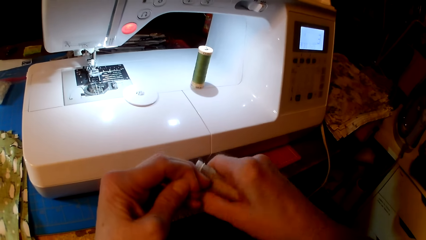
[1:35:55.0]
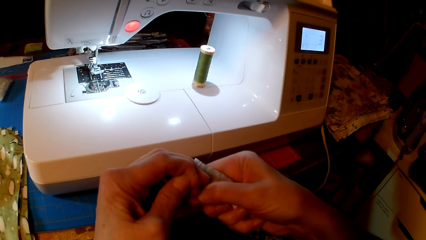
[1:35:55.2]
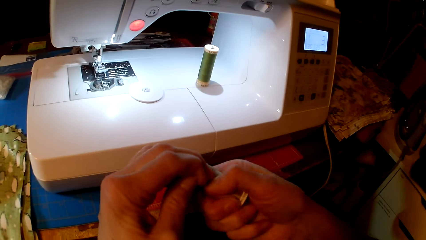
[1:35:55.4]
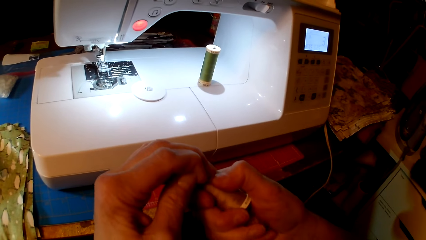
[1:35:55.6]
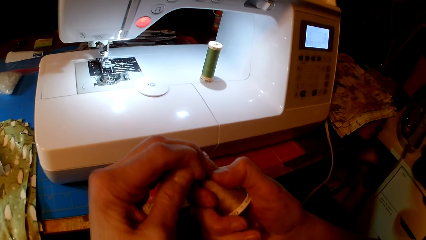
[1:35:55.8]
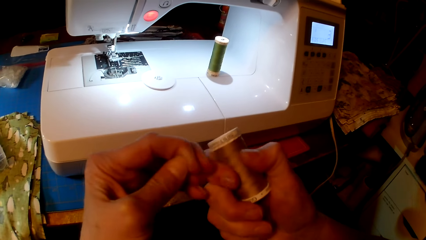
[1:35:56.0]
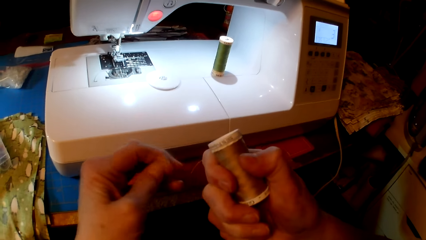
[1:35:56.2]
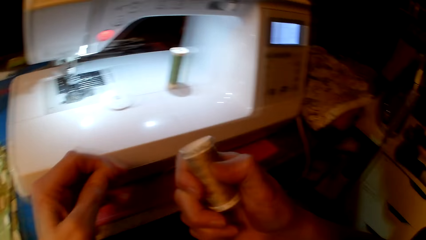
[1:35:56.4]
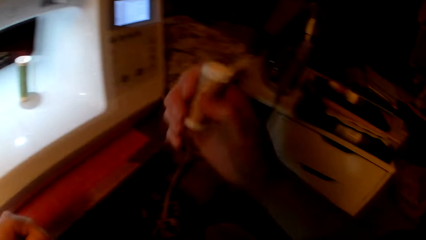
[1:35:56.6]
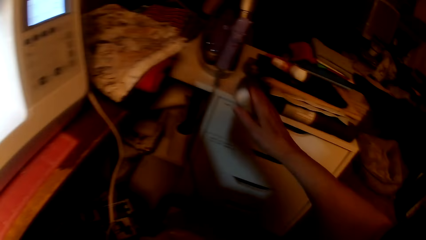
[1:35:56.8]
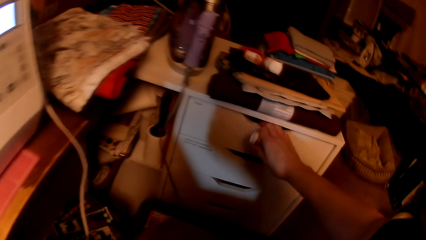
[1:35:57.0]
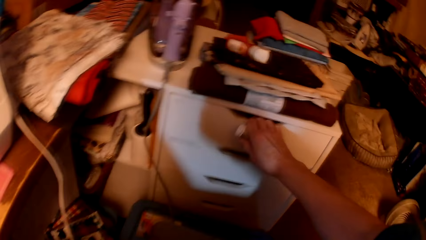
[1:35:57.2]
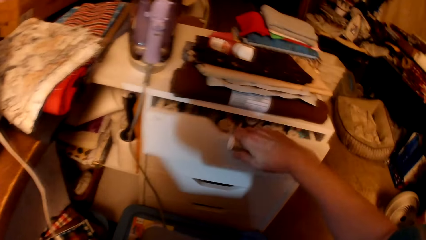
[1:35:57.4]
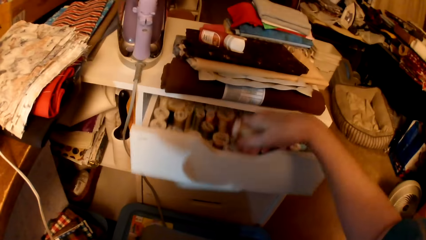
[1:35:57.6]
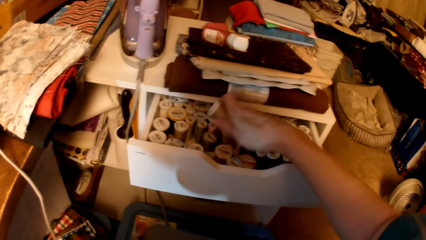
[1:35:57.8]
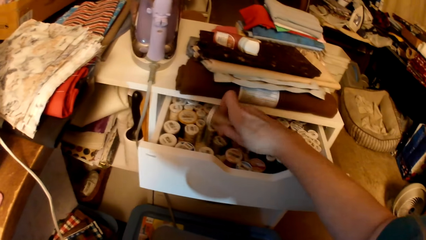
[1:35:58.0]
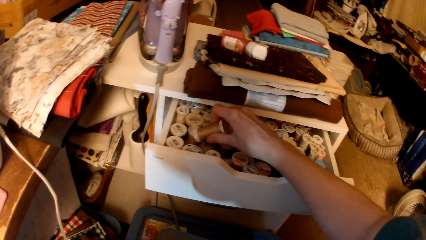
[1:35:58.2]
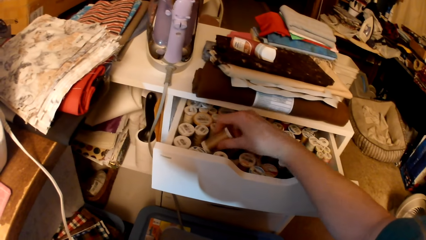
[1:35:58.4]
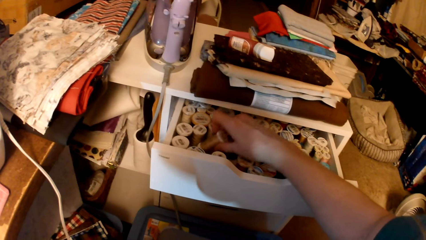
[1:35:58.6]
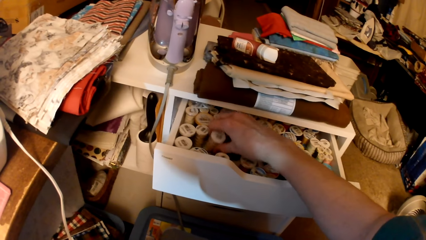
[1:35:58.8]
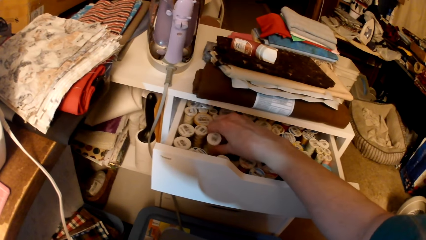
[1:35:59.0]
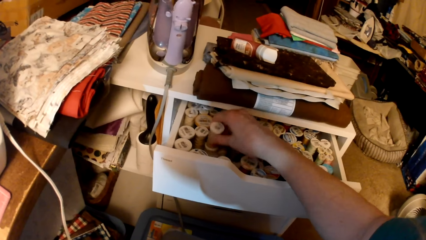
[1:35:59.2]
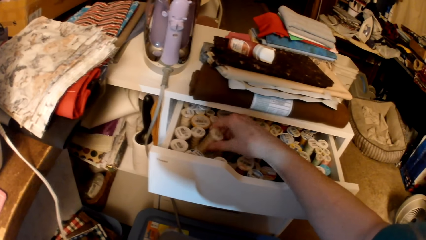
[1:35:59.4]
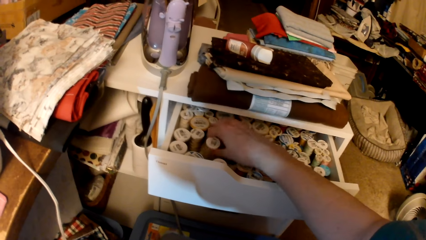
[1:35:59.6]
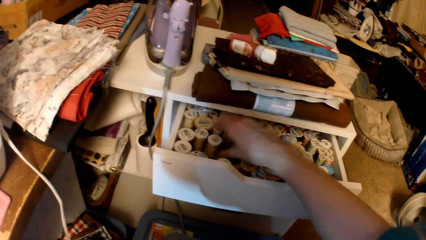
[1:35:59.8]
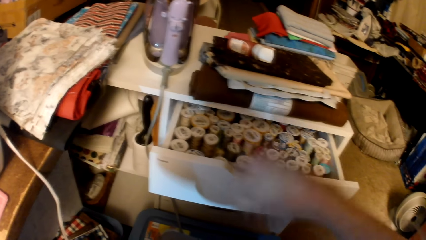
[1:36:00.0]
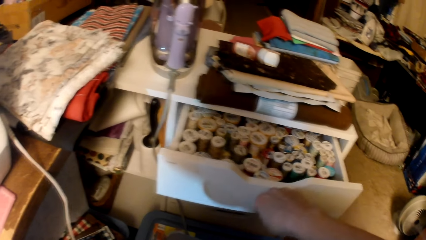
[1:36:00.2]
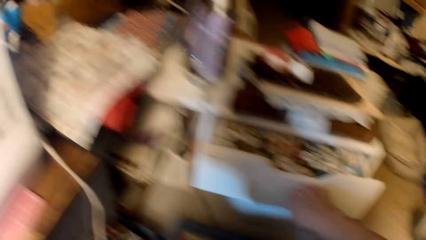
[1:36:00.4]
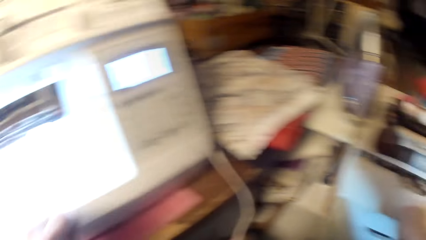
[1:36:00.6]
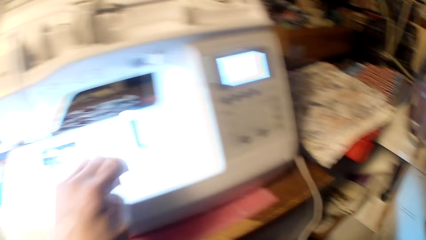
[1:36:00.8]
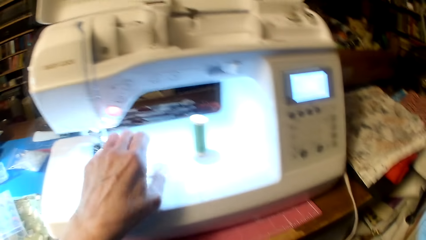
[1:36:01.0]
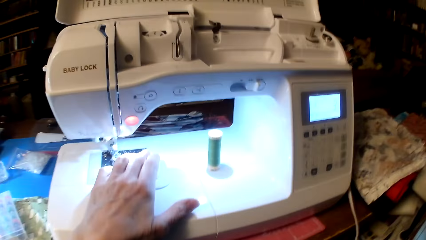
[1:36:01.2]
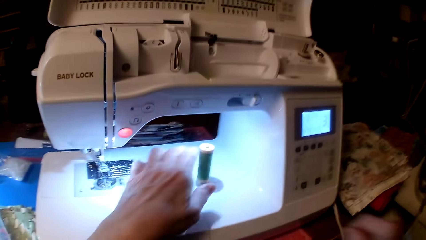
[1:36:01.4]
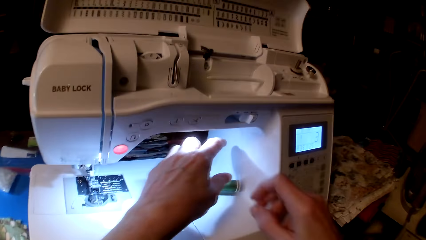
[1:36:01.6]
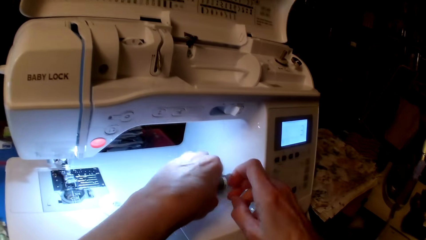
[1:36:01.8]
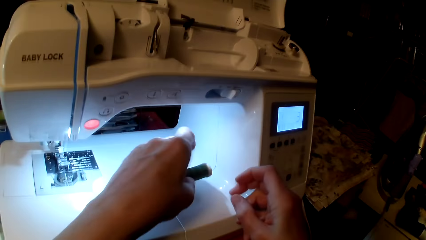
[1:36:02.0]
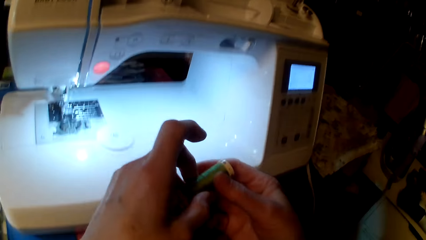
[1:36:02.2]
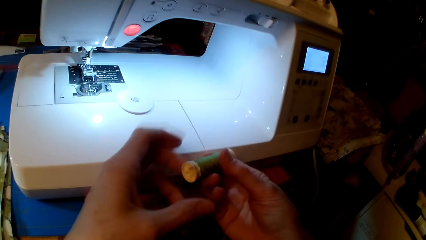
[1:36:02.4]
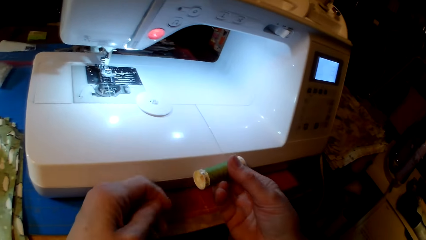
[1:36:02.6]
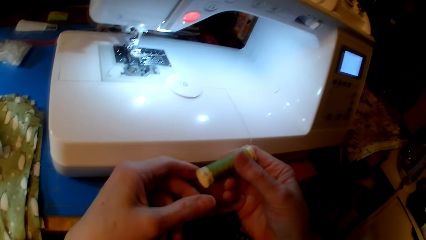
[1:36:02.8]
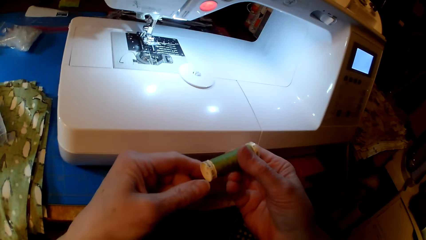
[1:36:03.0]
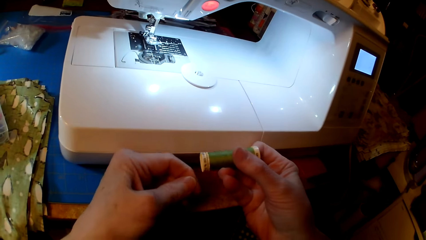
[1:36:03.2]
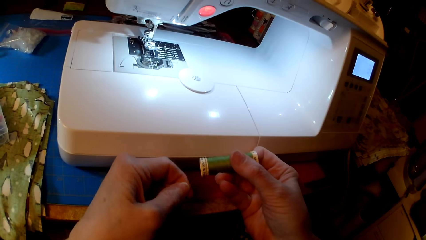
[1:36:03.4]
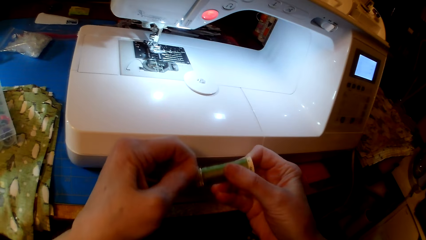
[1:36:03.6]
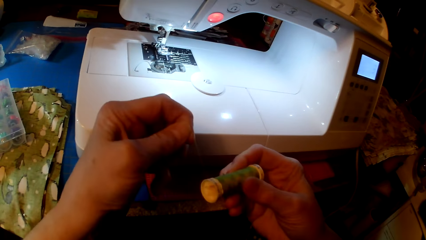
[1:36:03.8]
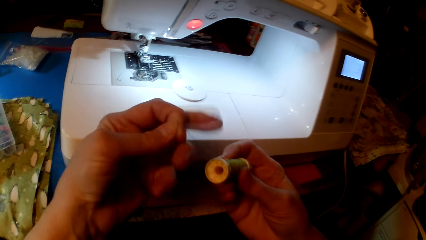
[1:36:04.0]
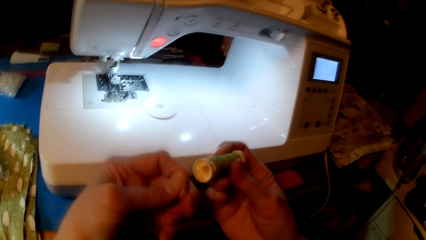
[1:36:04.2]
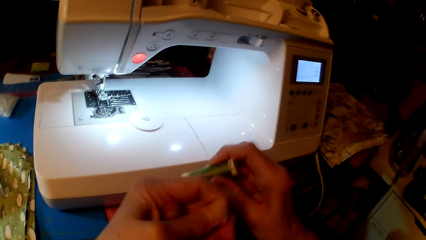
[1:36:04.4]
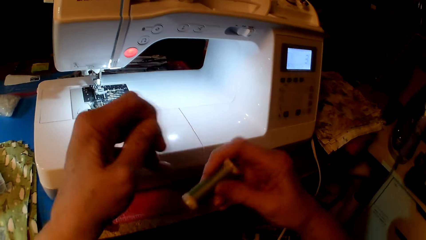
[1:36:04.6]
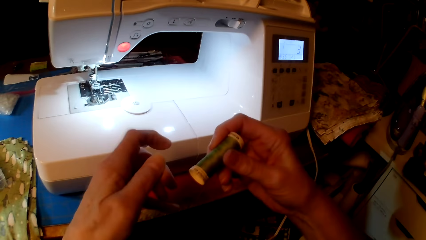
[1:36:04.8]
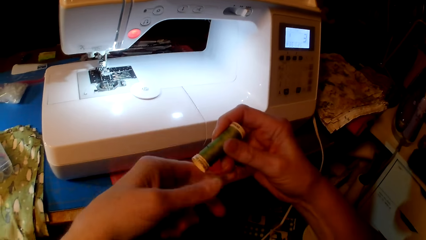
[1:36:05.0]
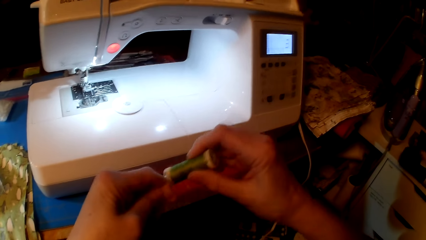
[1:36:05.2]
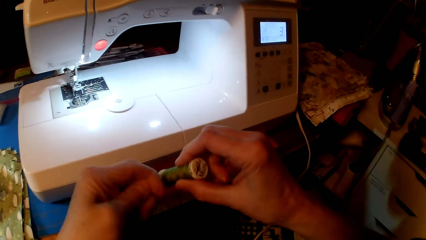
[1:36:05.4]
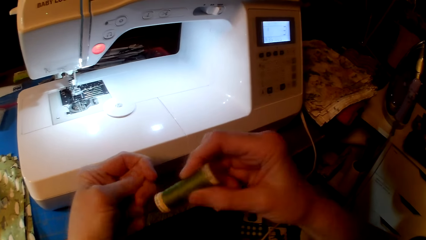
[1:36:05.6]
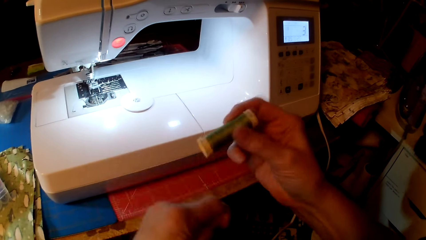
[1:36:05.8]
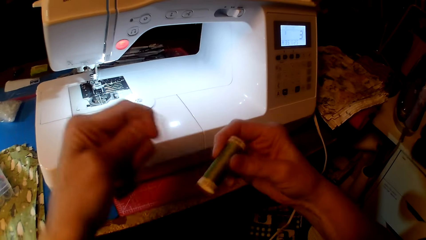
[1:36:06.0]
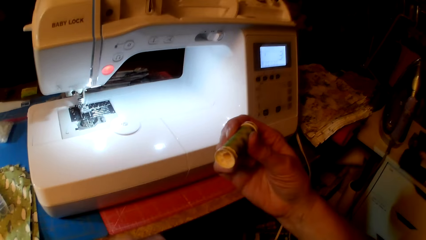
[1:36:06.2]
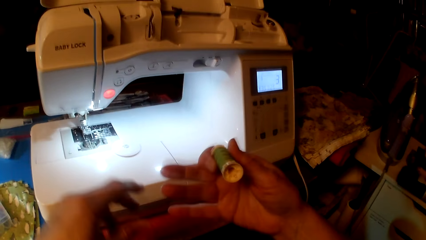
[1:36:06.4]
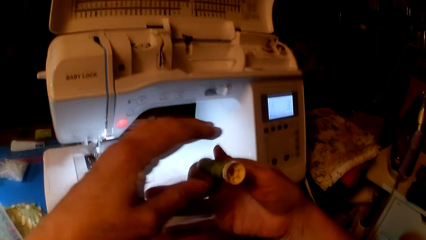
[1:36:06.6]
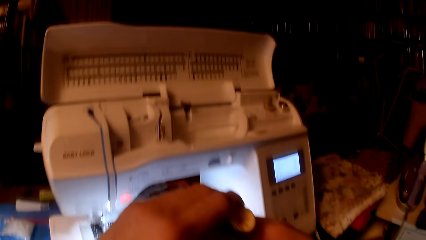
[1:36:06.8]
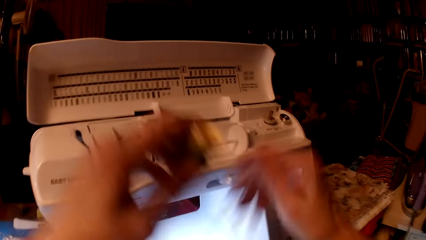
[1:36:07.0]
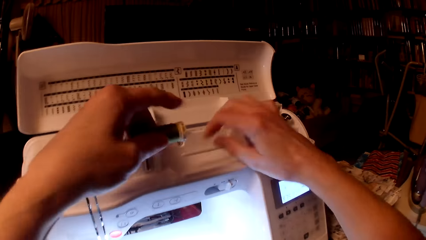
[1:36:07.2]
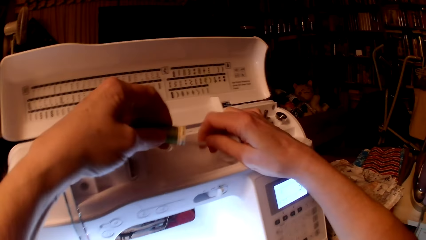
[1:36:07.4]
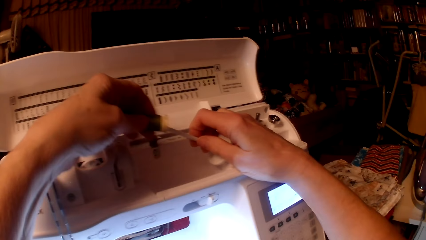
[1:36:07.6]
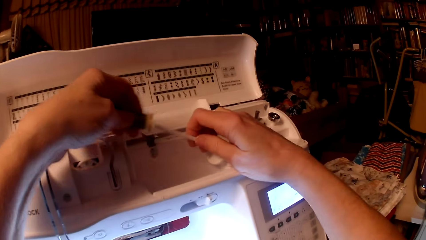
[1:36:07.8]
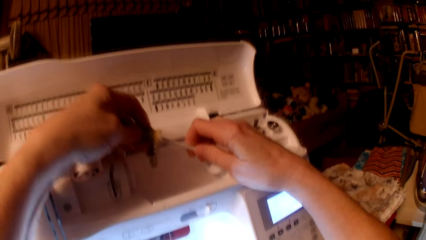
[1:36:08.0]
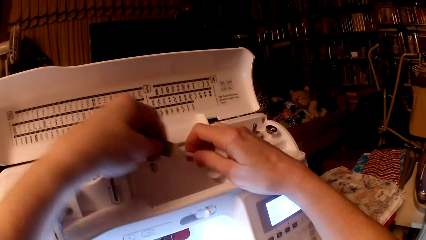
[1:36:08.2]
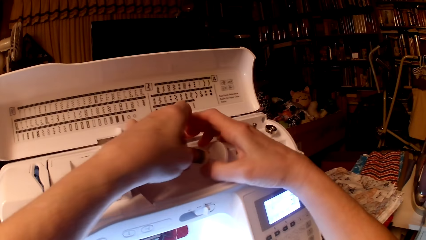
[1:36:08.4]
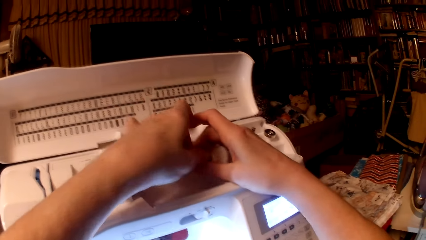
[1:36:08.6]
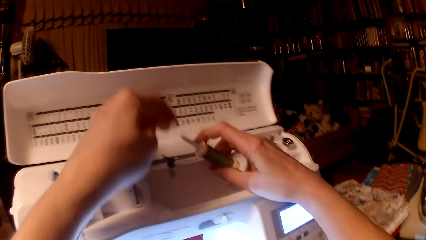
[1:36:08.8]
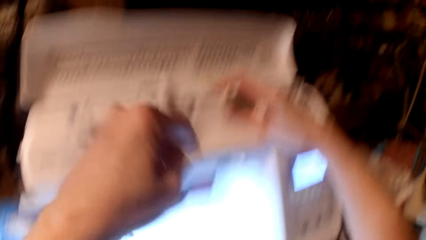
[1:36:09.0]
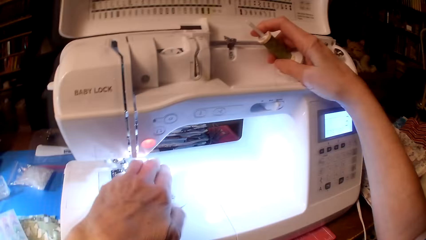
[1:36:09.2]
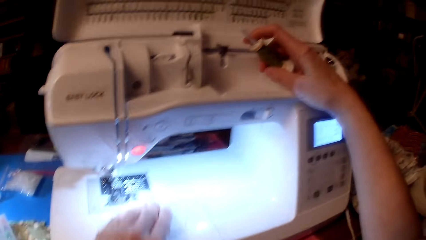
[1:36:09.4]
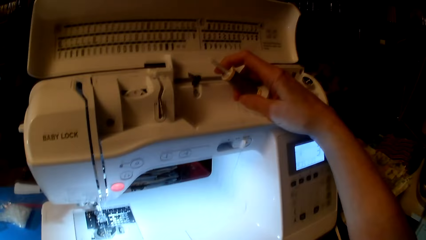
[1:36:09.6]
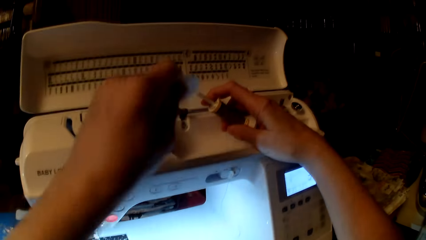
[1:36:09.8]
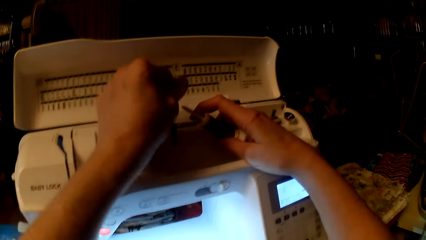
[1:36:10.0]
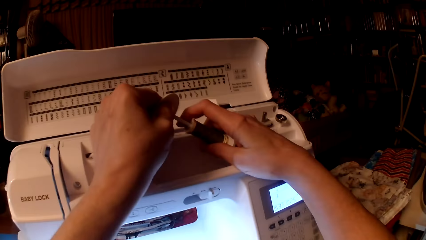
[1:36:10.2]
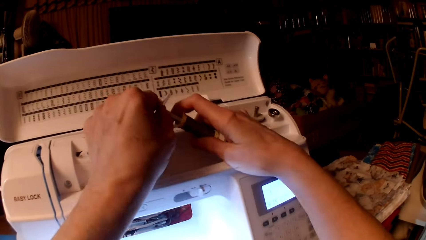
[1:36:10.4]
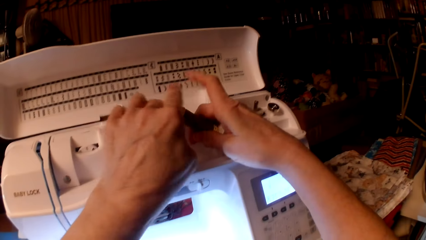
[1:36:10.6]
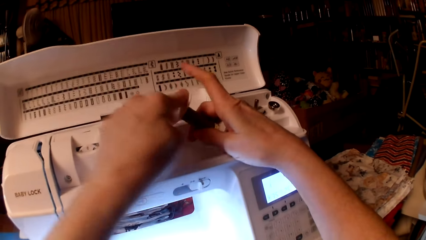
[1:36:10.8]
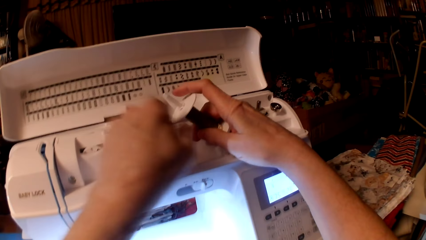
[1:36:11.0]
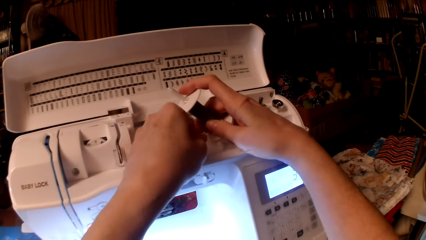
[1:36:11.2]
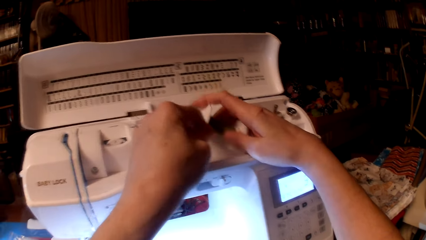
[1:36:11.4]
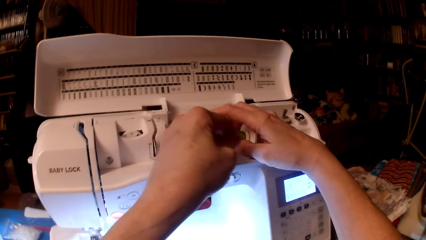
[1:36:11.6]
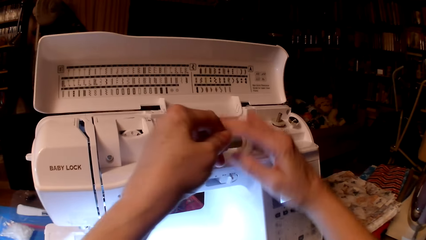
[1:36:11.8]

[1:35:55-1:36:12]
The camera wearer opens the drawer. They put the thread in the drawer. They close the drawer. They touch the sewing machine. They pick up a thread. They roll the thread. They unwrap the thread. They put the thread in the sewing machine on the presser foot.
